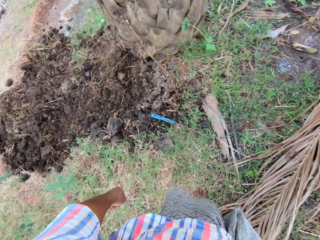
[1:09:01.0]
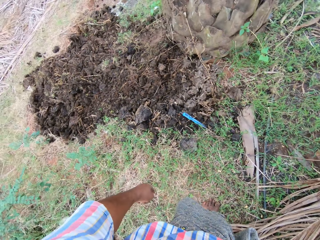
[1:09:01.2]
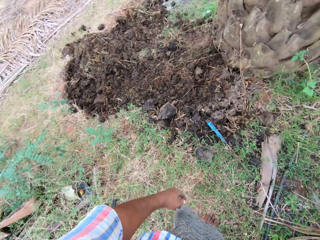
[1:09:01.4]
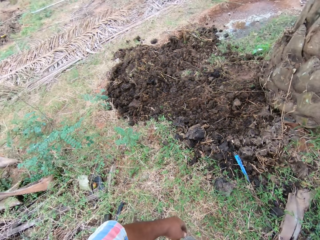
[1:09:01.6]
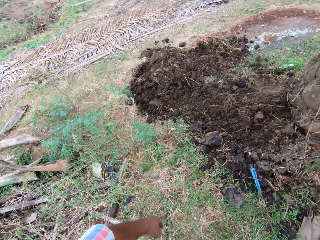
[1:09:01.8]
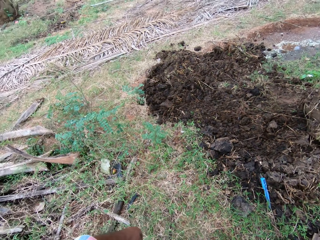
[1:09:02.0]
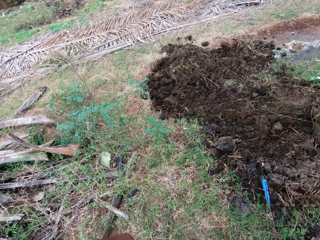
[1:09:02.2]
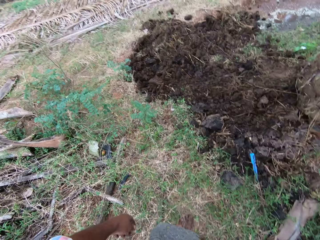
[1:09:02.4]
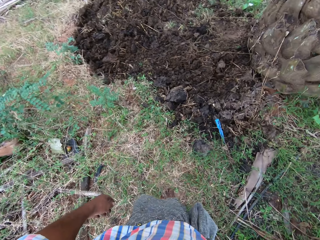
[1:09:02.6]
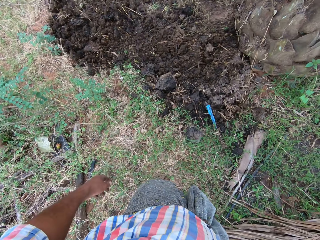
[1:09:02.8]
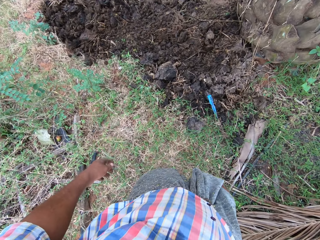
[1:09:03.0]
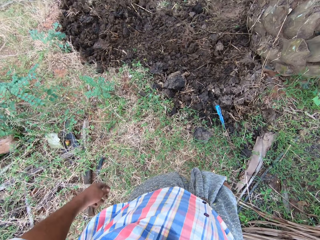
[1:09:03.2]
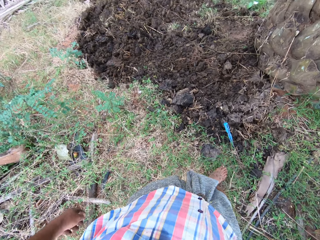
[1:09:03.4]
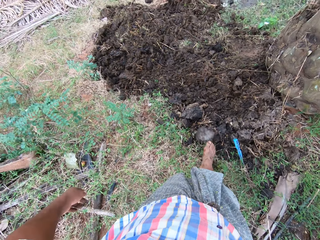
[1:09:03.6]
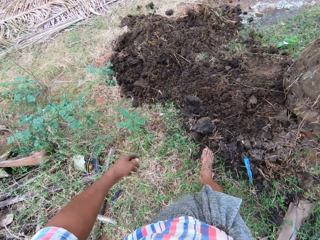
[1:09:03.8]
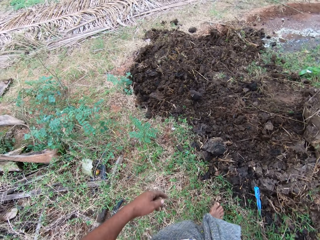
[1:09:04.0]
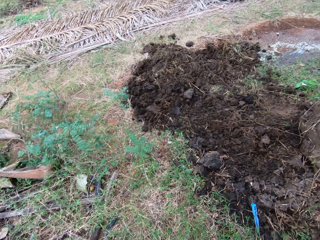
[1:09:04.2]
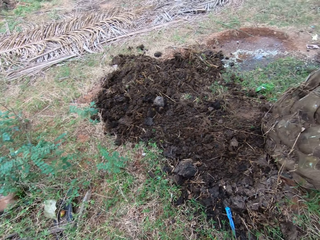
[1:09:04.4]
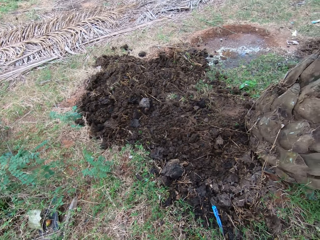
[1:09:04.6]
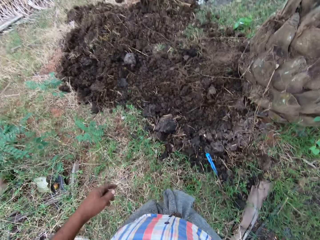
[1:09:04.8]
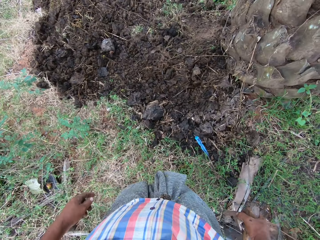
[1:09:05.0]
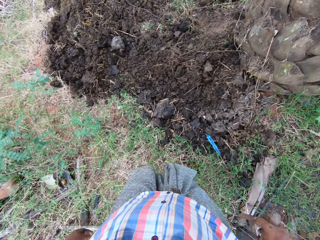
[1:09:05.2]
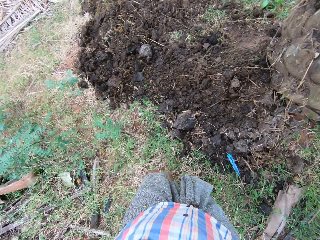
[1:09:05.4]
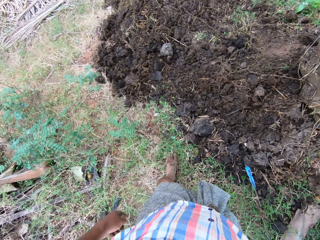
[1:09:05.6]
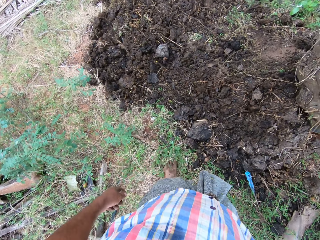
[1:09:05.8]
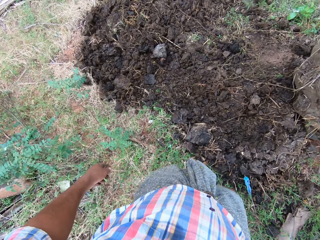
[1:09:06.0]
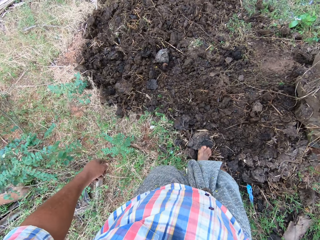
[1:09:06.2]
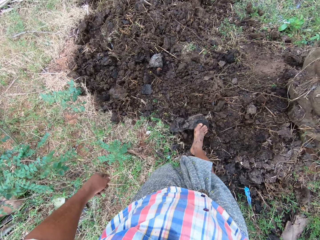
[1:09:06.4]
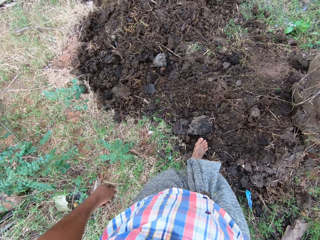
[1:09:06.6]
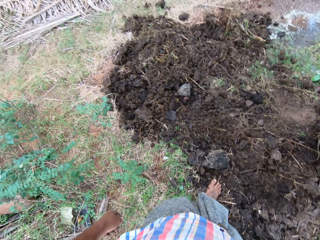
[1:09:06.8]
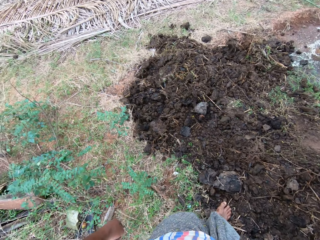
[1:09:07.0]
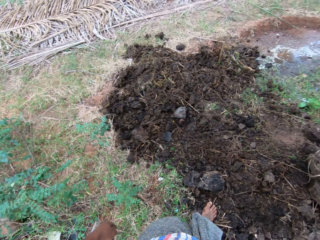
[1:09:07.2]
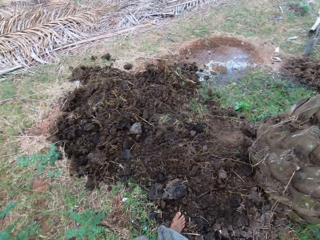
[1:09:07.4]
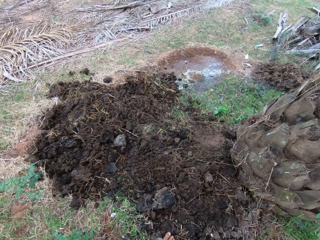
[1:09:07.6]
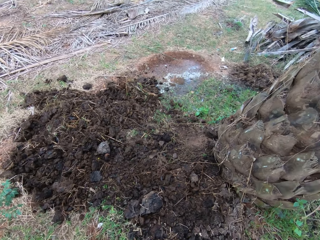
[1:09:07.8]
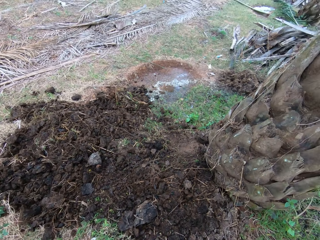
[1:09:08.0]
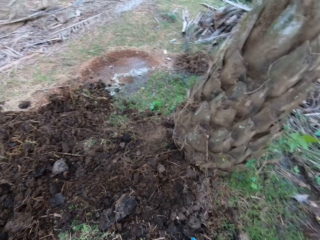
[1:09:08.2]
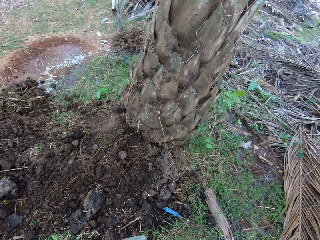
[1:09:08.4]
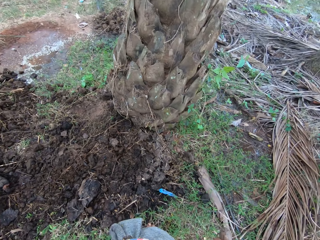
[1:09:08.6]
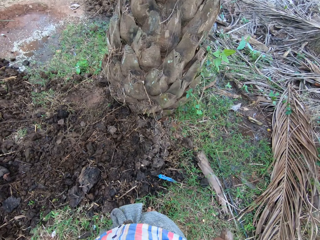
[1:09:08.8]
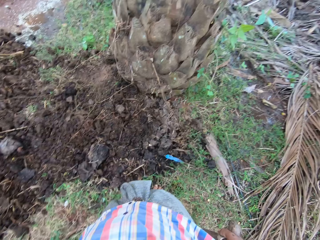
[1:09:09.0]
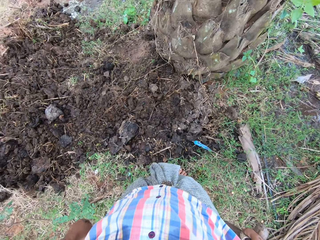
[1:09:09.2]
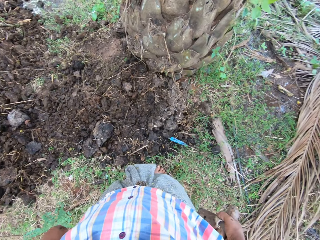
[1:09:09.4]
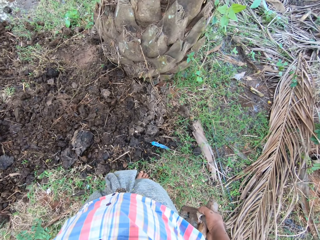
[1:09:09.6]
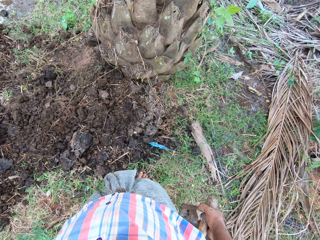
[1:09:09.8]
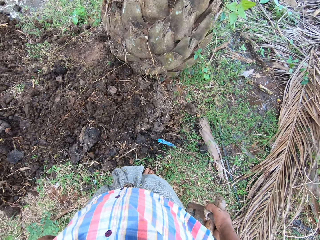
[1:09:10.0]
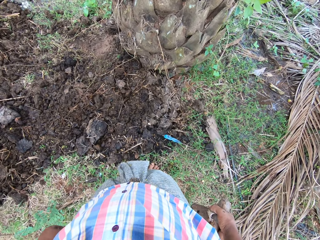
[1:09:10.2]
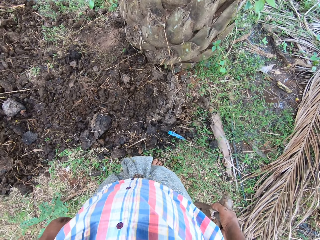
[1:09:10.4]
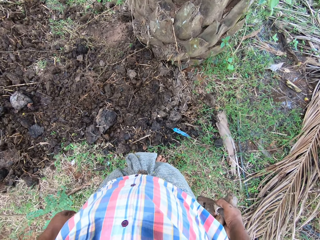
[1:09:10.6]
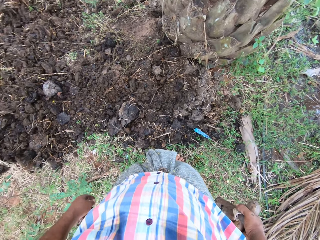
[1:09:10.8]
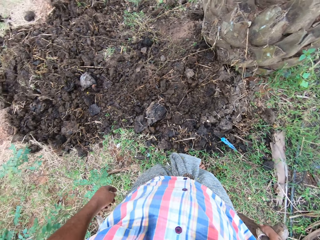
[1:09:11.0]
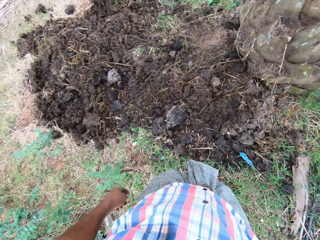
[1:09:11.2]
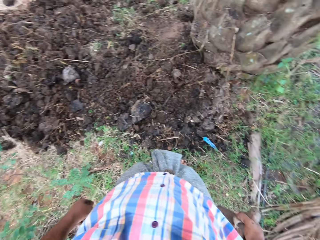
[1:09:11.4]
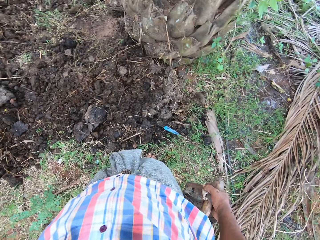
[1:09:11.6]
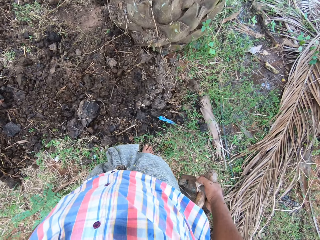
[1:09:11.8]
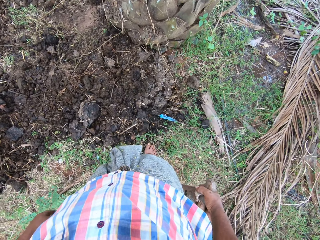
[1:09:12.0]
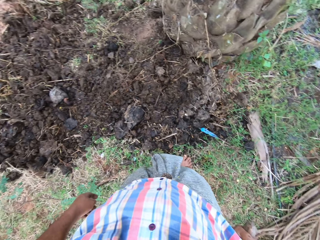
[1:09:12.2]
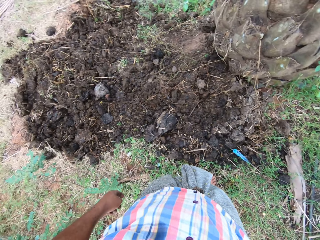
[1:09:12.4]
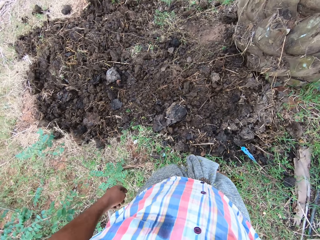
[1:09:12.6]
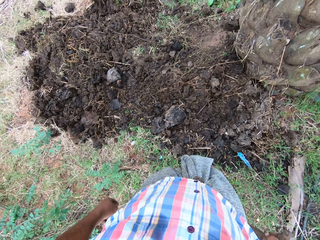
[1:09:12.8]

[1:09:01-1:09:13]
The camera wearer looks around the farm. They kick the soil on the ground. They kick the soil on the ground again. They walk around the farm and look around the farm.

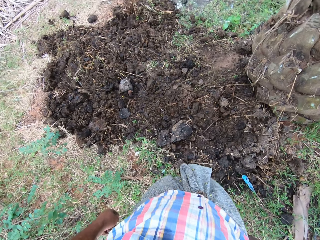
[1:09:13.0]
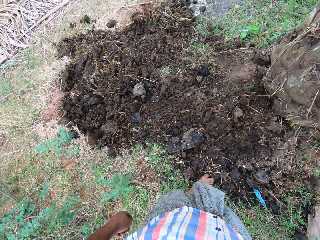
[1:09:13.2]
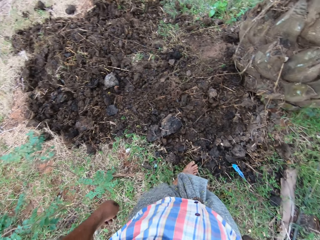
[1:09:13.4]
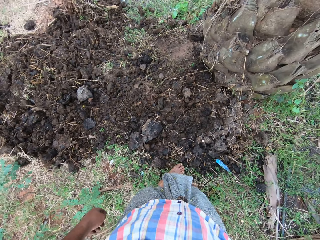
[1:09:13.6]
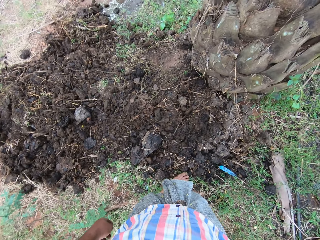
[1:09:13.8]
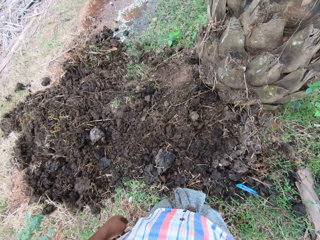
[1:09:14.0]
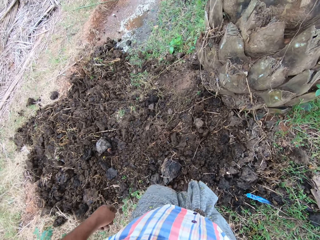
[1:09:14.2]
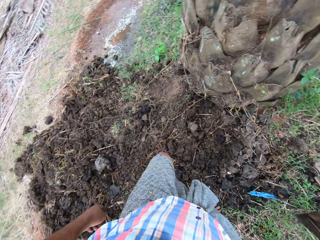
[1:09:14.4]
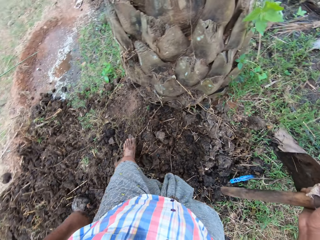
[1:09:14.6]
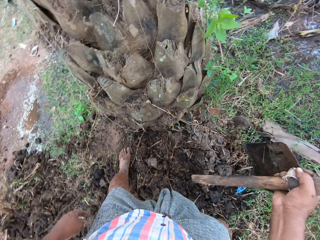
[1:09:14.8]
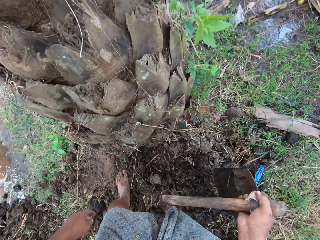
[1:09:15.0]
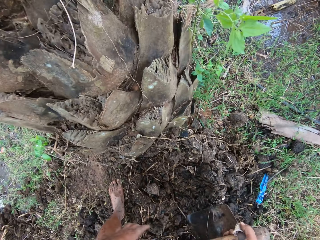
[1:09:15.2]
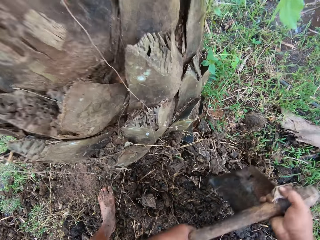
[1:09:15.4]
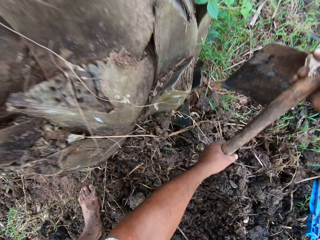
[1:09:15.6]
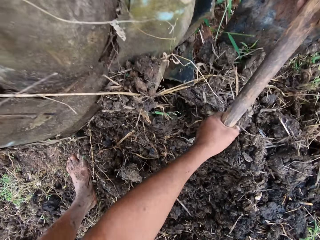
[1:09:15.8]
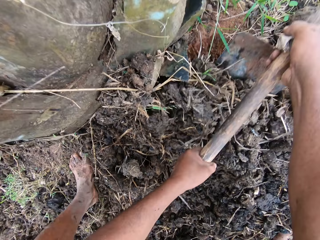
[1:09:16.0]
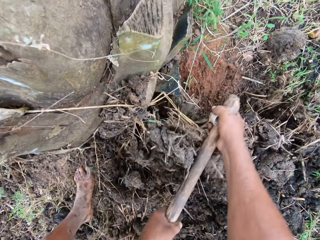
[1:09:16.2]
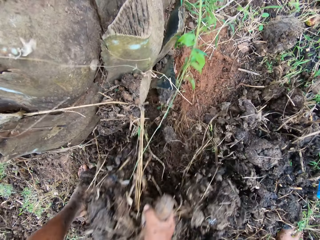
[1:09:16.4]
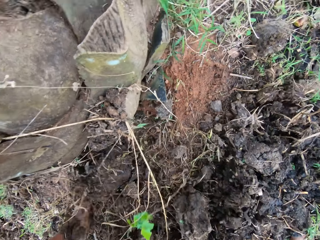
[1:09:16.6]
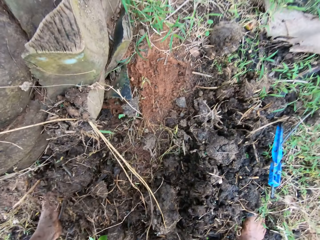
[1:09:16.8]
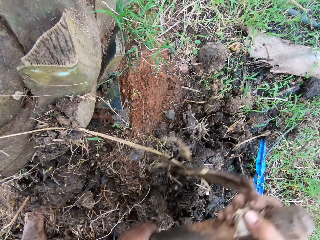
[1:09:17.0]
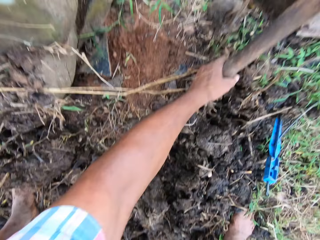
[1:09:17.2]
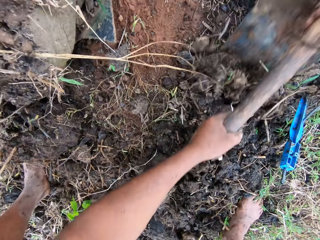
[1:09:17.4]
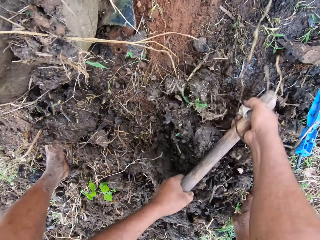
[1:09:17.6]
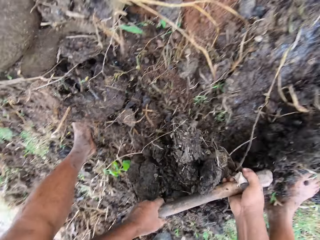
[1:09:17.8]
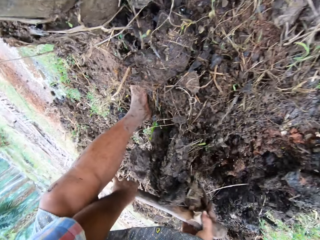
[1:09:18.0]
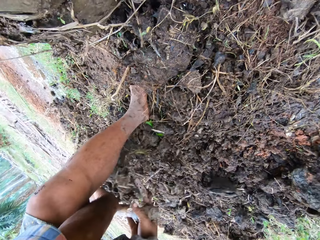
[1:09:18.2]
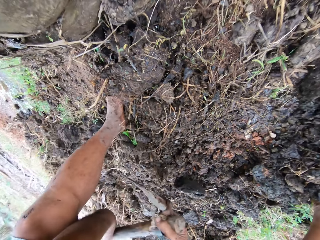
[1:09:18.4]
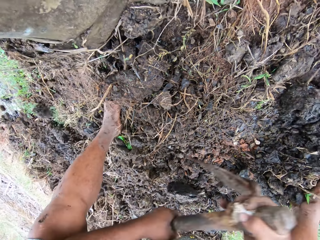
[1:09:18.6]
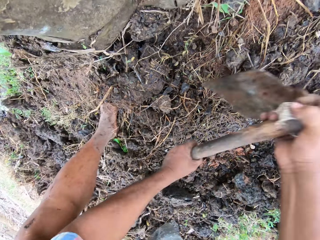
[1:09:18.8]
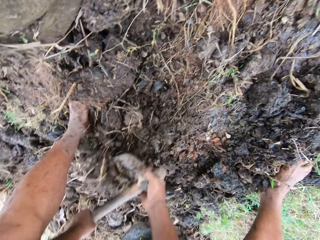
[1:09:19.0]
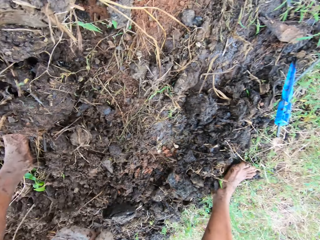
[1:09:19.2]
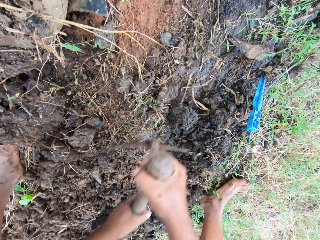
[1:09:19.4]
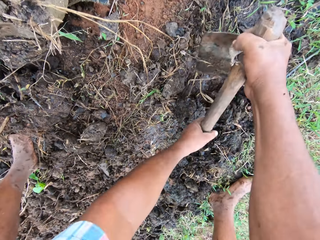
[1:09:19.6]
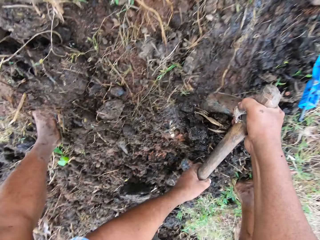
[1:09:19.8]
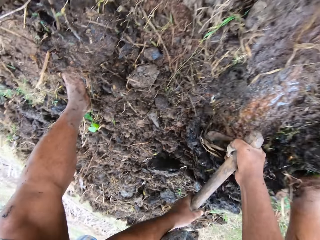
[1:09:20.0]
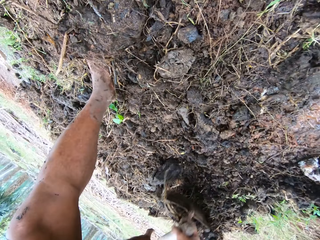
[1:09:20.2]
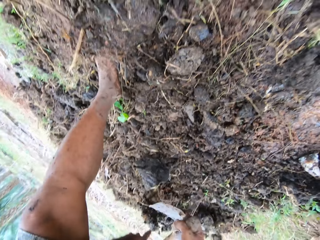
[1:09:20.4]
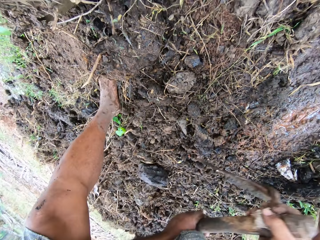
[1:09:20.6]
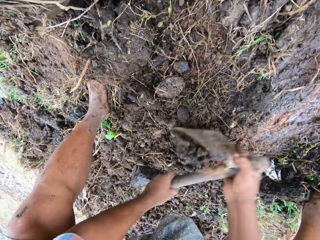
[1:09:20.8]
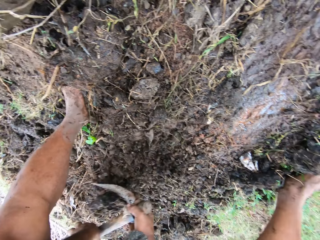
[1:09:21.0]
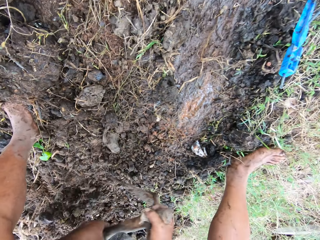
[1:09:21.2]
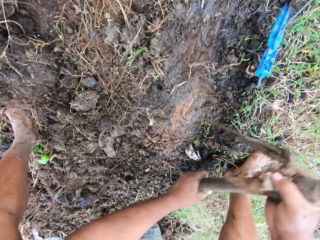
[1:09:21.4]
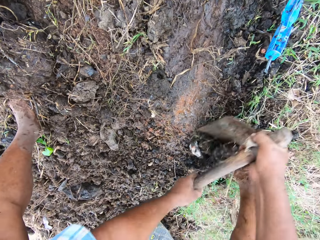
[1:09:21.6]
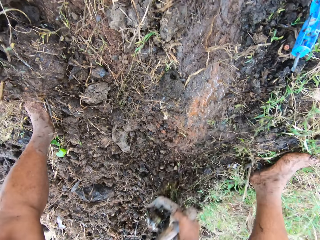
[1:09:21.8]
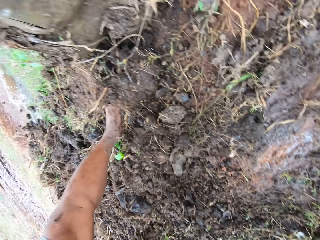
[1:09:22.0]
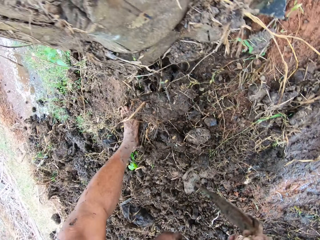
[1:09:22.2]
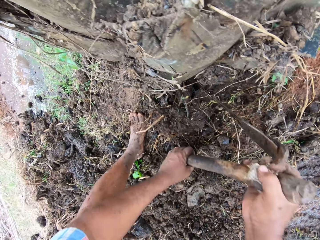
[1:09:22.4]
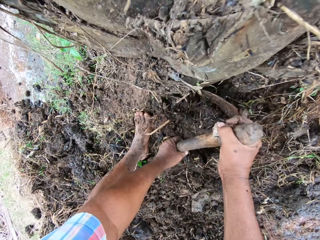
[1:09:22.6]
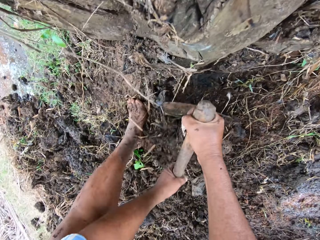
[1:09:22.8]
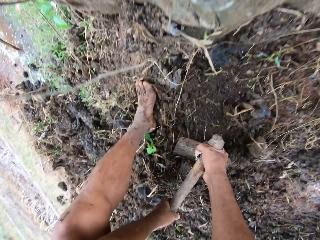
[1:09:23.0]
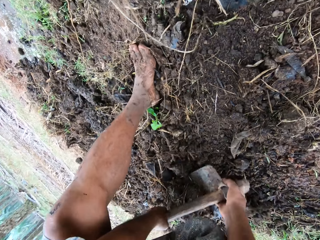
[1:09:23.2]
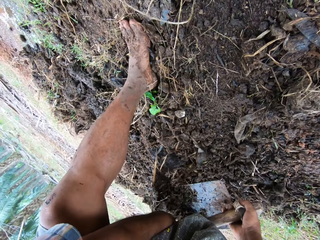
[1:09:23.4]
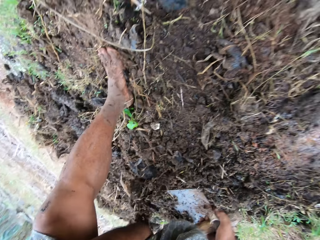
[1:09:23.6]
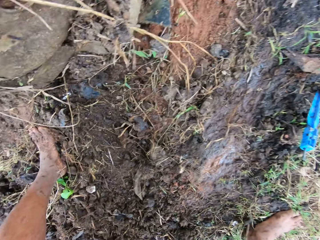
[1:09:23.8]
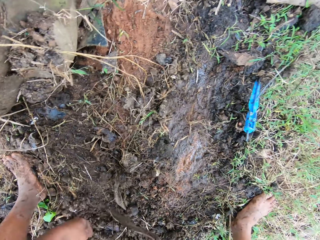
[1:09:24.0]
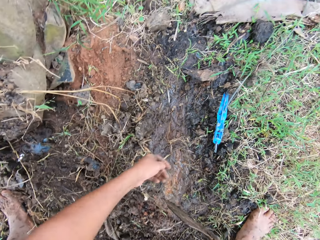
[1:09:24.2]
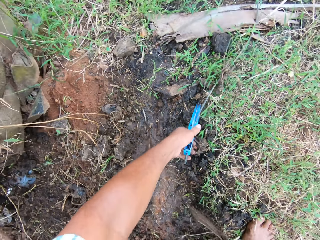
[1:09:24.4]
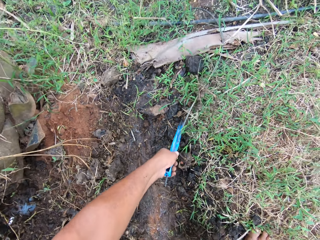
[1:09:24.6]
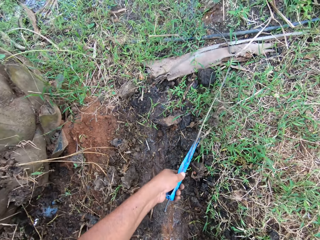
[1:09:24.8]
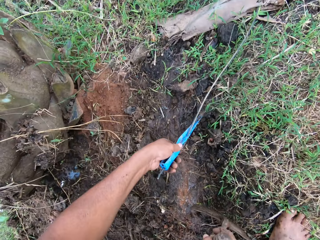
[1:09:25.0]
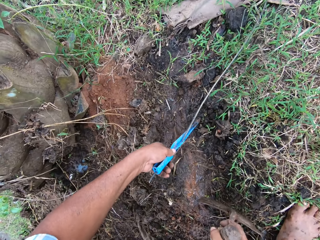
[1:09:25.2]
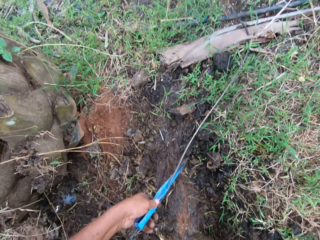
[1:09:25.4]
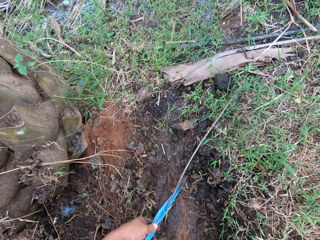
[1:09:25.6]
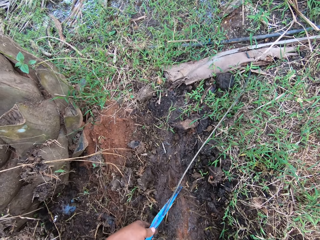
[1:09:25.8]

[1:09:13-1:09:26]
The camera wearer hoes the ground by the tree with the hoe. They pull the manure with the hoe. They pick up a sprinkler on the ground.
